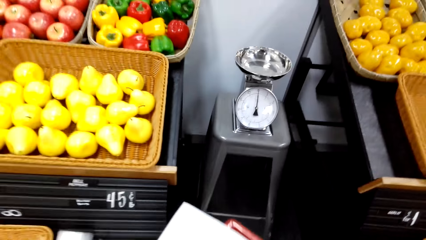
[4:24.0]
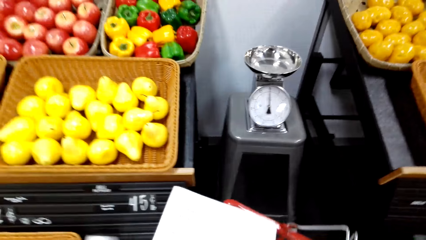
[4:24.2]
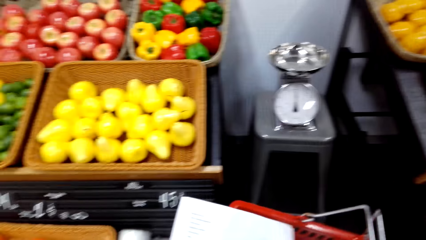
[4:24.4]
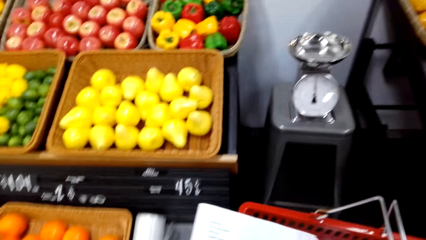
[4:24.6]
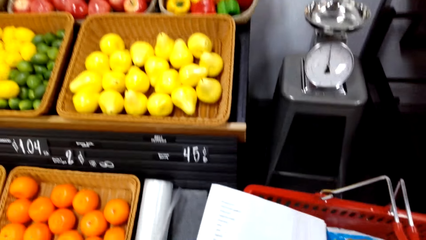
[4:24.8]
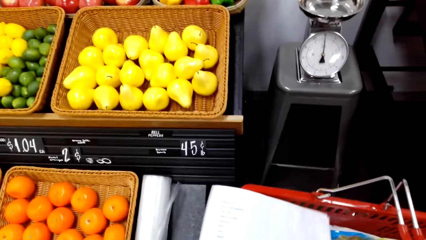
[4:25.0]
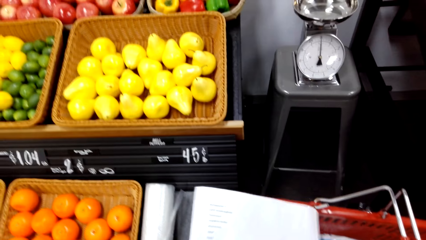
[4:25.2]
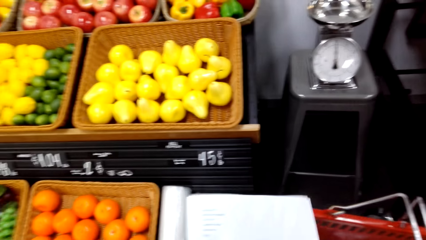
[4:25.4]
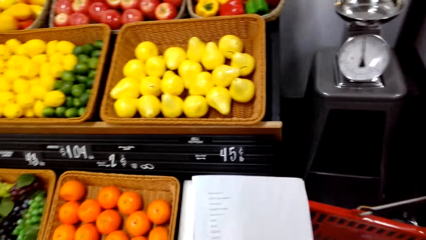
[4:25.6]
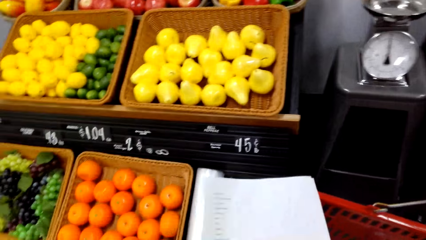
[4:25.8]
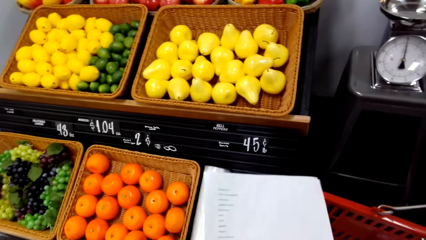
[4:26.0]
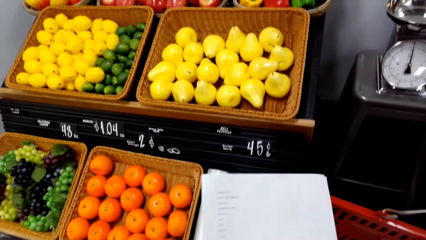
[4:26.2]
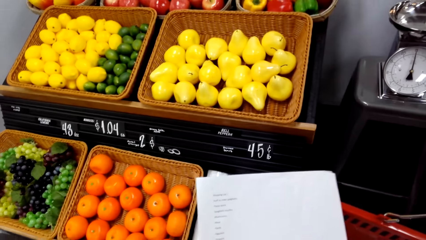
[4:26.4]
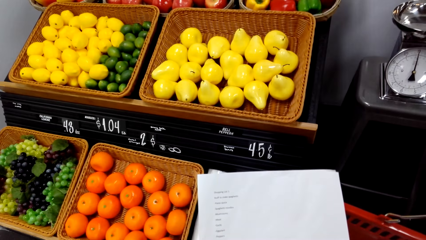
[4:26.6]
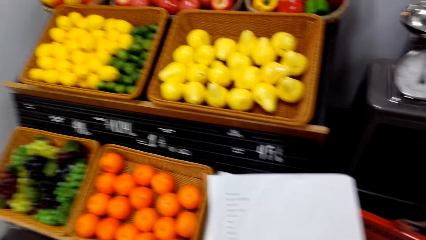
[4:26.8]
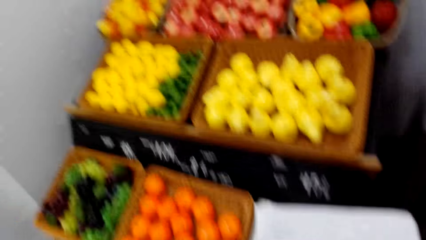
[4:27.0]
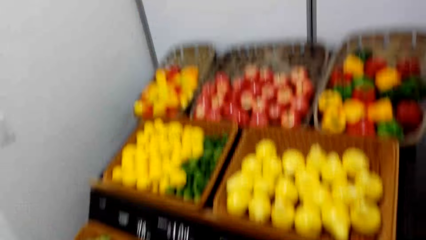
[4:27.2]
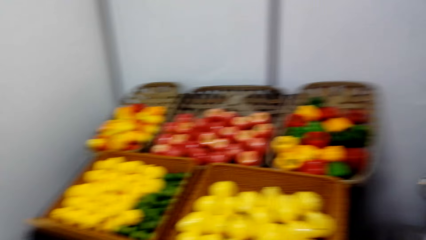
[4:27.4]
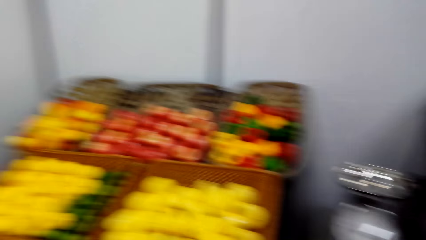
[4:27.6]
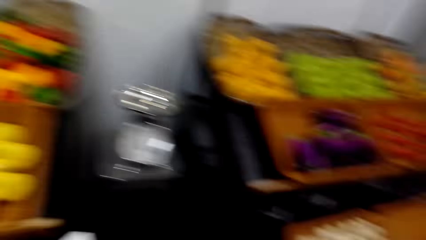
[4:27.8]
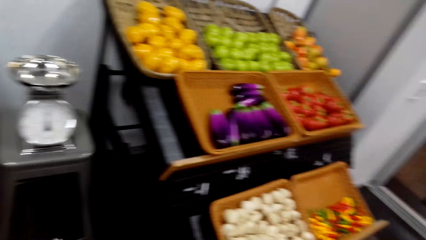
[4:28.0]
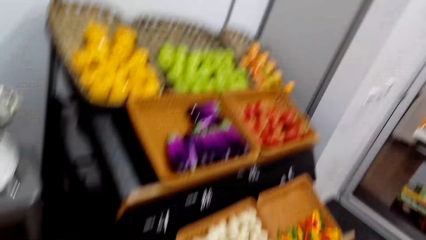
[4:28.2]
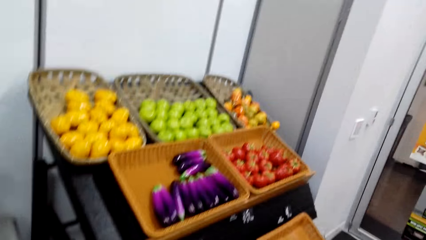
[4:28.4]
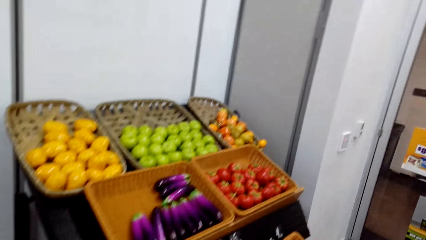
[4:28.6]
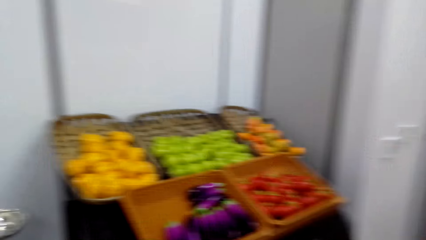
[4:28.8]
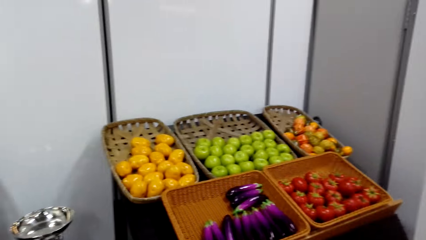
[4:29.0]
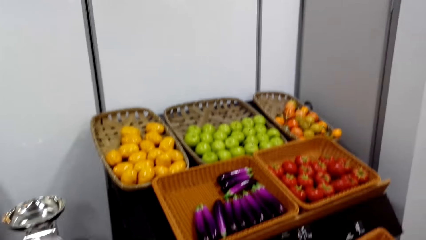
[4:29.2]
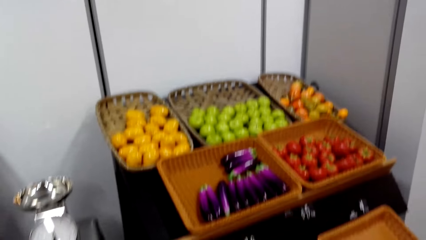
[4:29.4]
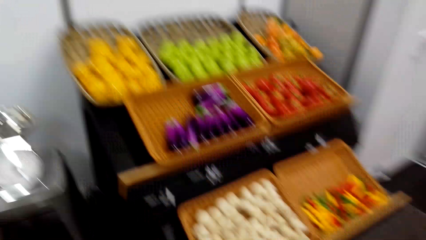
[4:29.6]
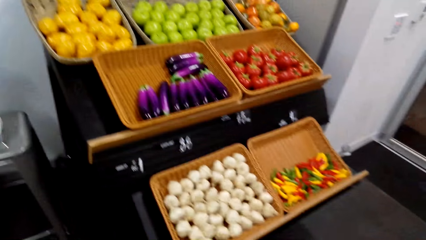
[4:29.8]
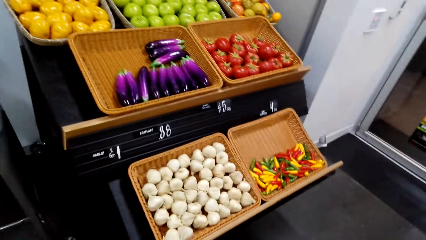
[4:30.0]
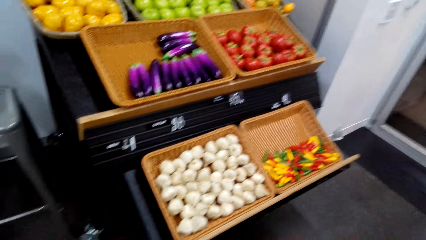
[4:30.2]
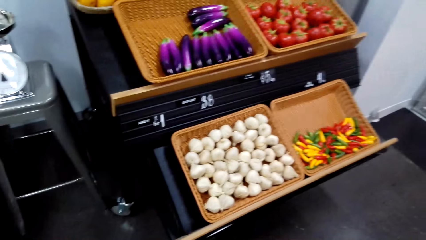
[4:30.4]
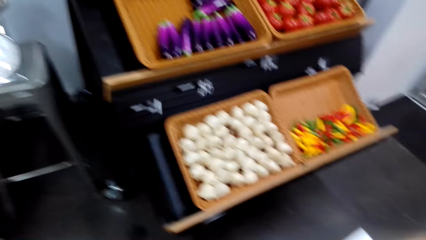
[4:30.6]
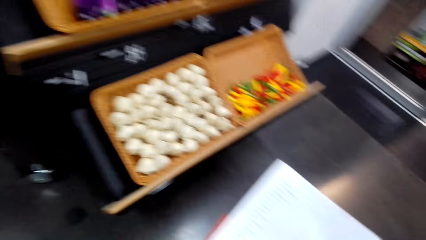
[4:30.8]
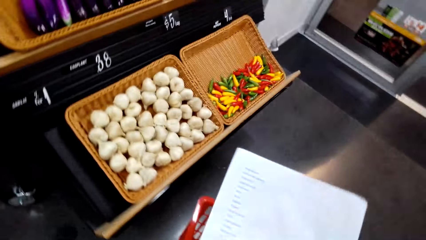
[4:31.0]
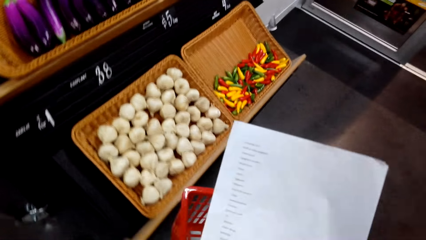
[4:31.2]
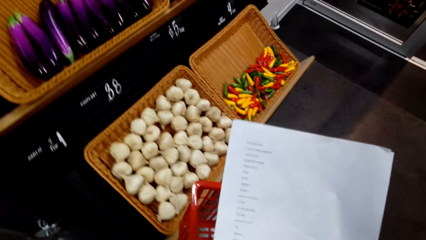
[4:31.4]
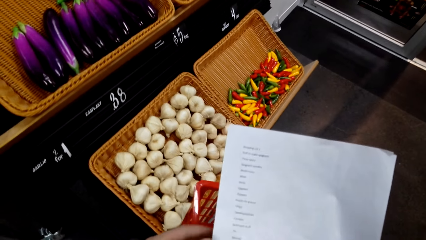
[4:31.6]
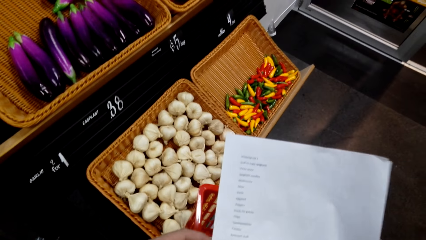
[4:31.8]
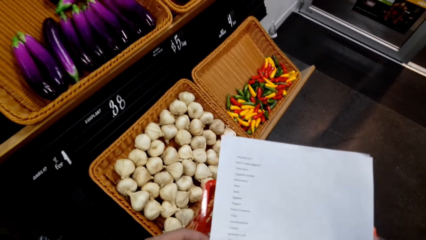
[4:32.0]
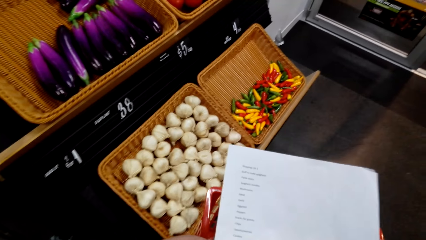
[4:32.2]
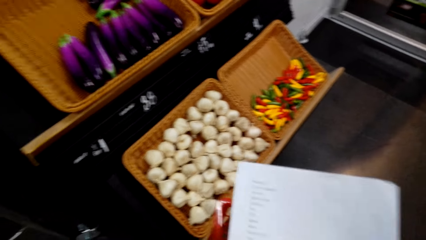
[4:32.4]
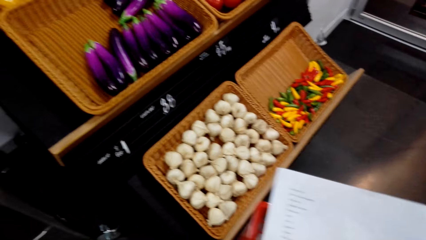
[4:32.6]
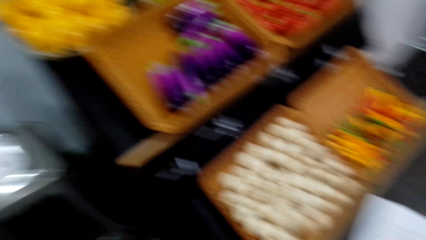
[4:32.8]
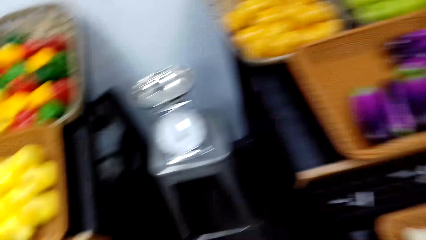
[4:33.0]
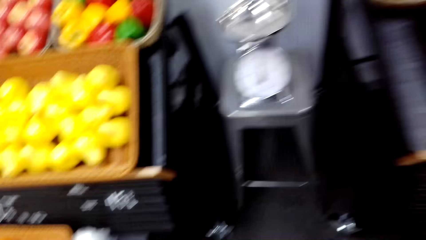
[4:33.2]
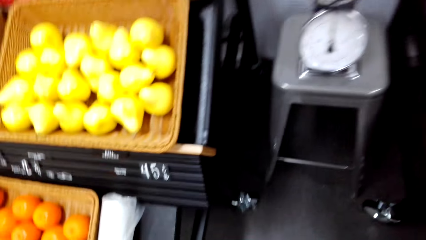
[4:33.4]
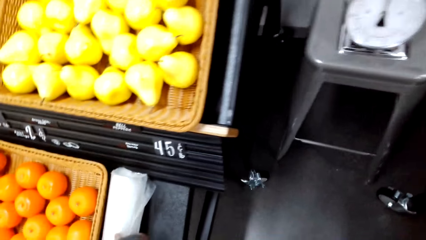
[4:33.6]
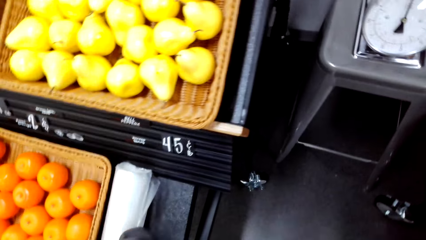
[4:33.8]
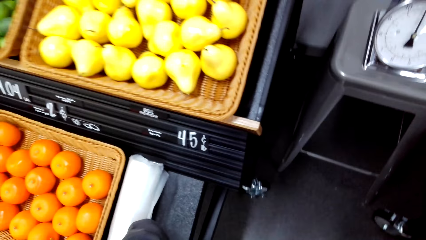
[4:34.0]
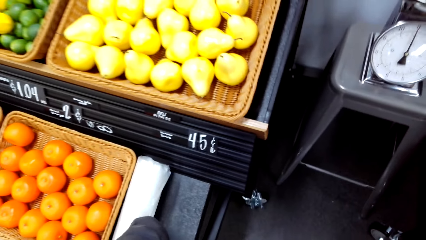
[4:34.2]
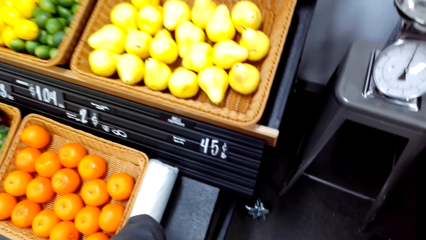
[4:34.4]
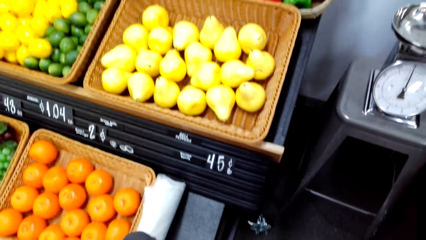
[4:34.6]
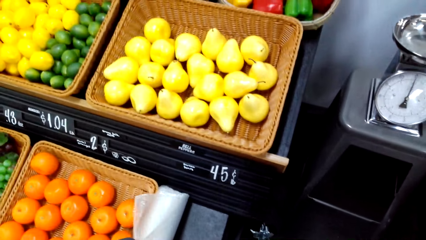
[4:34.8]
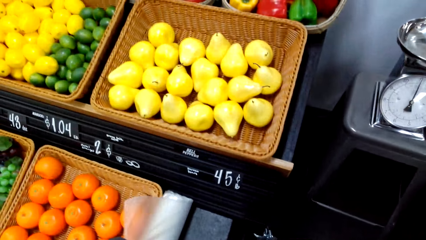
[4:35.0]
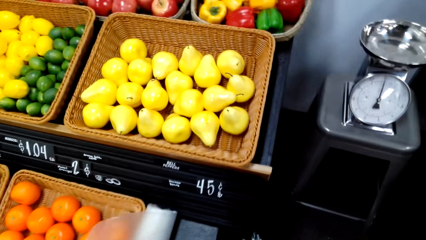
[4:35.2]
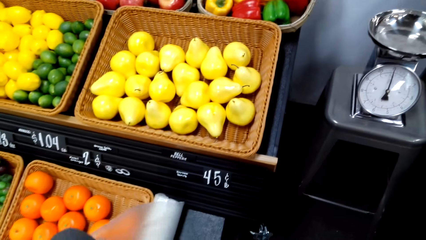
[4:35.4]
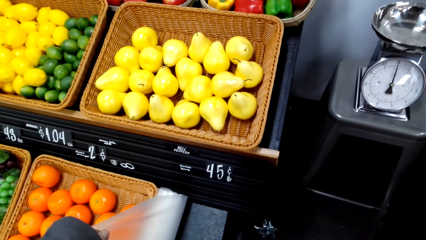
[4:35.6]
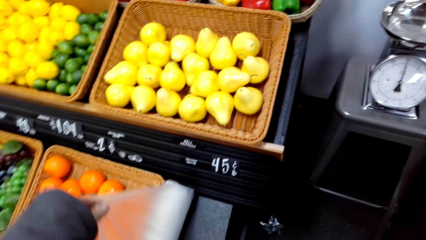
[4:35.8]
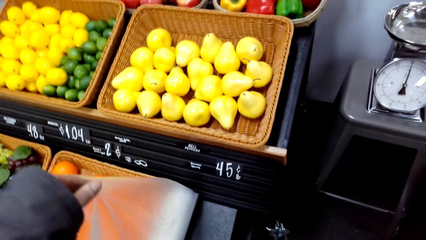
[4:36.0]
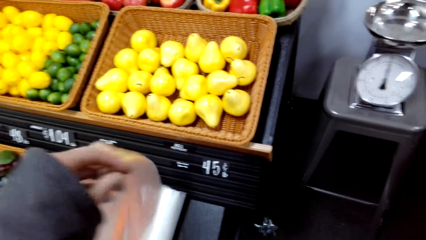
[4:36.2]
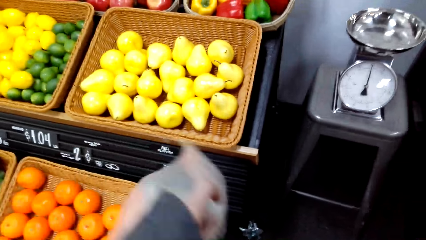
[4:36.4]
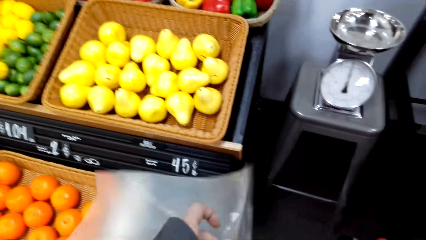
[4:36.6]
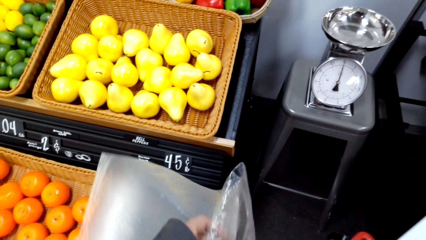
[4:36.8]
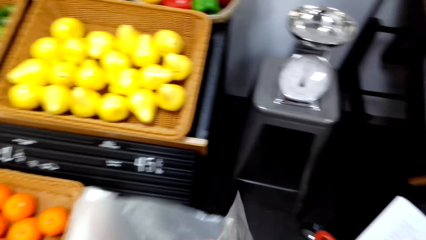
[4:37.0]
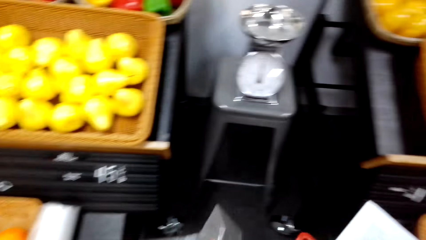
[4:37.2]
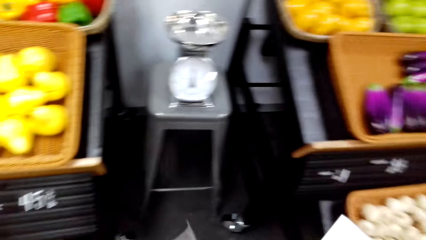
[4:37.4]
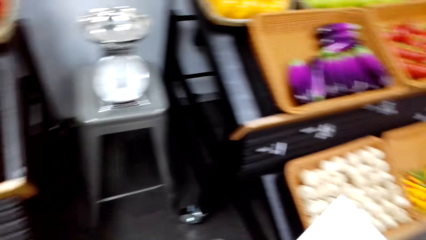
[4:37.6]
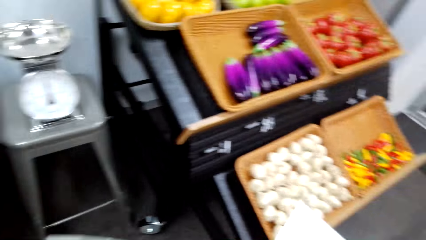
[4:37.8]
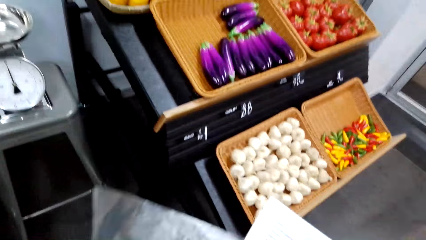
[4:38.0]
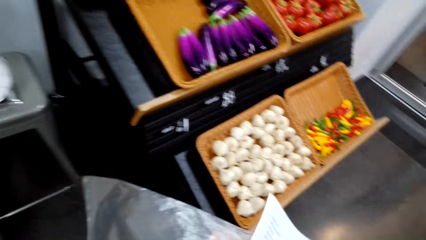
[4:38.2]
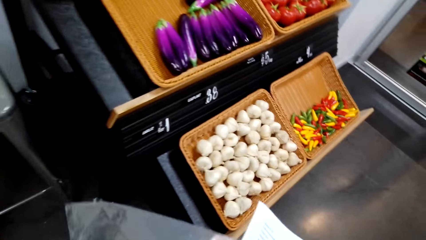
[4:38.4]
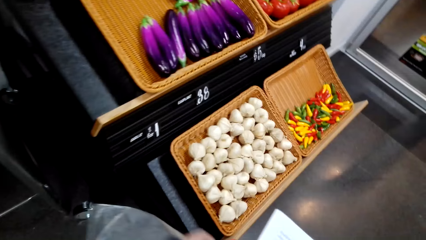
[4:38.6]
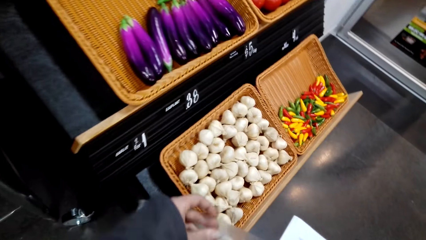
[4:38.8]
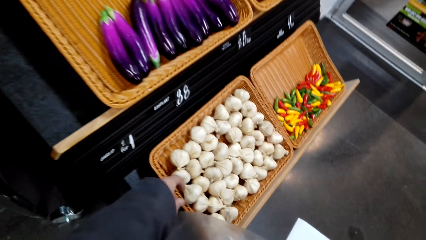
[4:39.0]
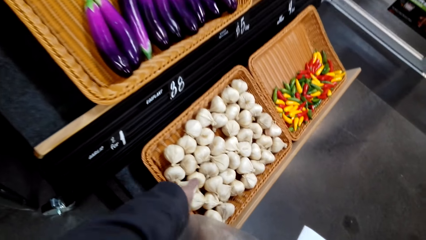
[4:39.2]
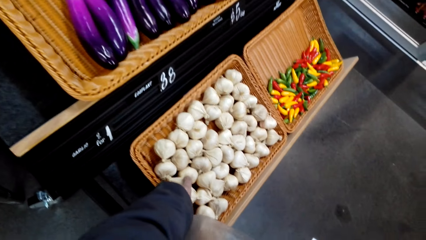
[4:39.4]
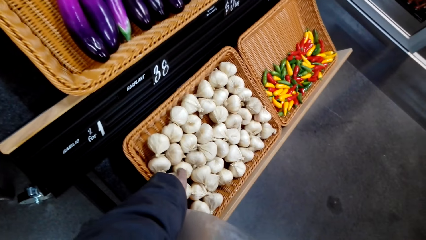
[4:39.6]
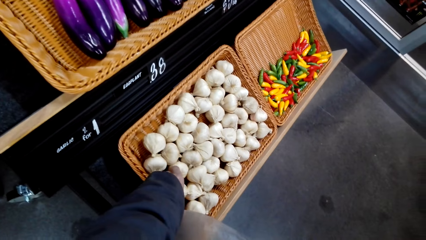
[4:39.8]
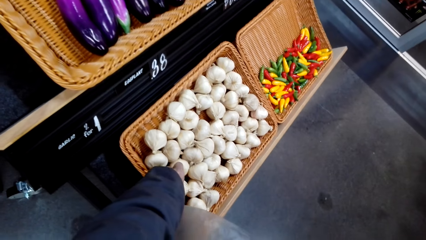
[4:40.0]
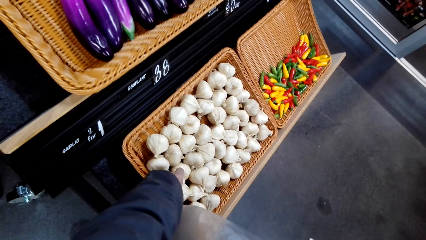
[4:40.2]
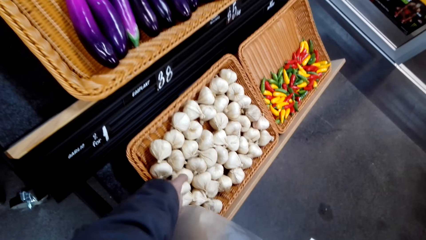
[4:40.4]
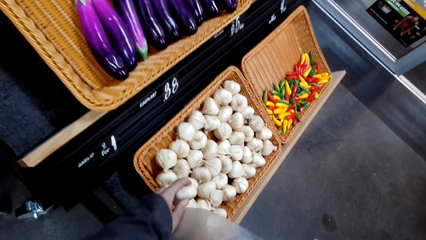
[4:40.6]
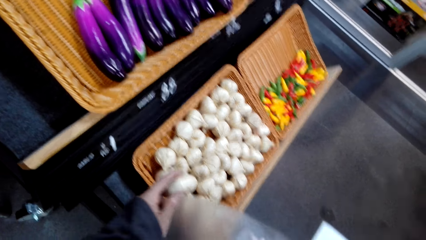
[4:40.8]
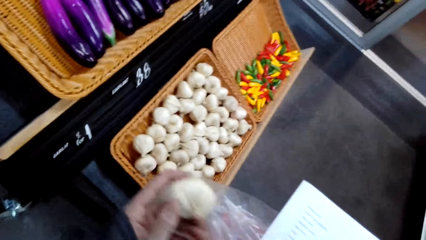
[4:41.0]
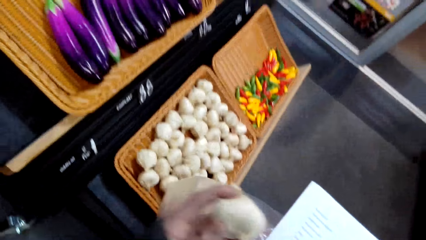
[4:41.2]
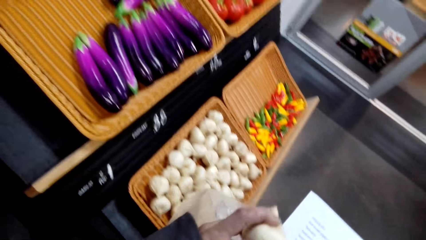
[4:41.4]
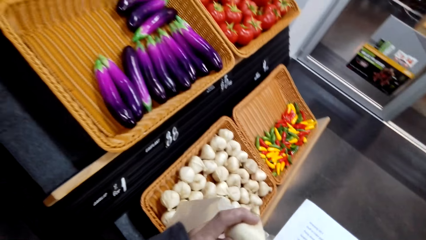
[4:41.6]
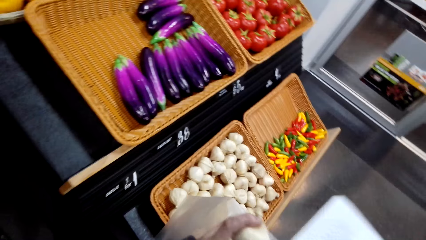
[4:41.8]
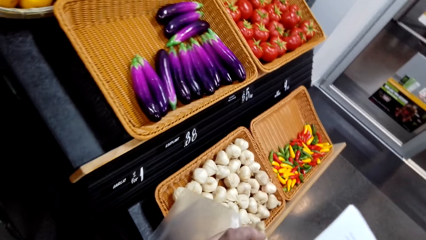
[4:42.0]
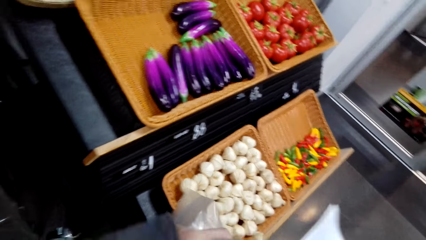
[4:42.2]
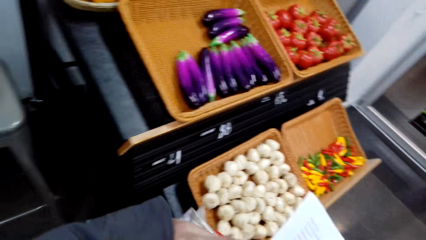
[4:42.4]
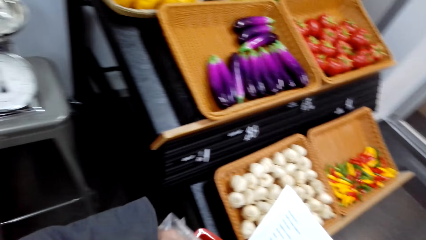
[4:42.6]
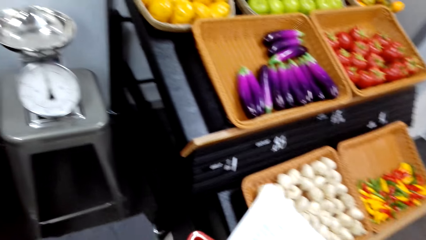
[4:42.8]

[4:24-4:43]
The camera wearer holds a paper. They turn around. They hold the paper. They turn around. They unfold a paper bag roll. They turn around. They pick garlic from a basket.
